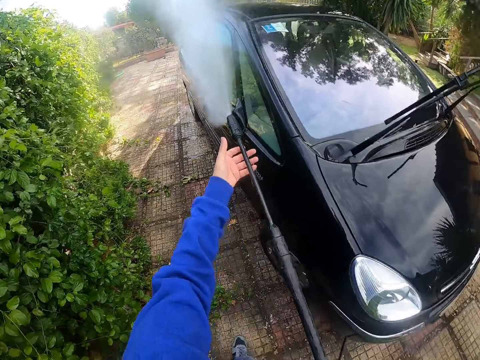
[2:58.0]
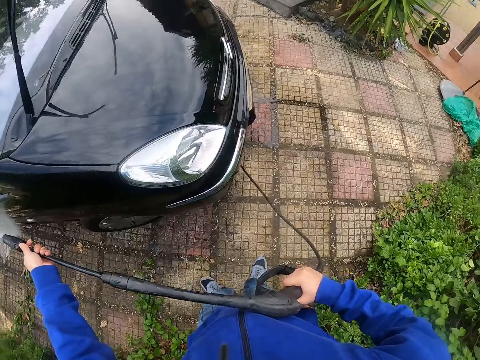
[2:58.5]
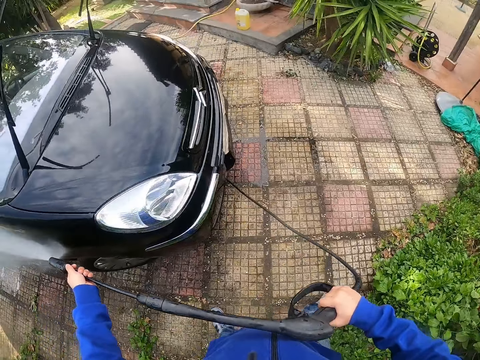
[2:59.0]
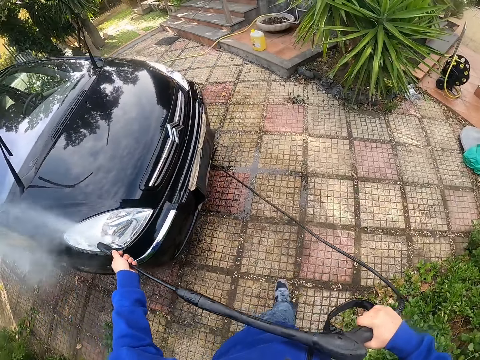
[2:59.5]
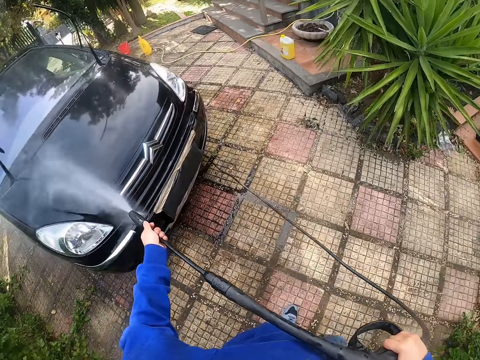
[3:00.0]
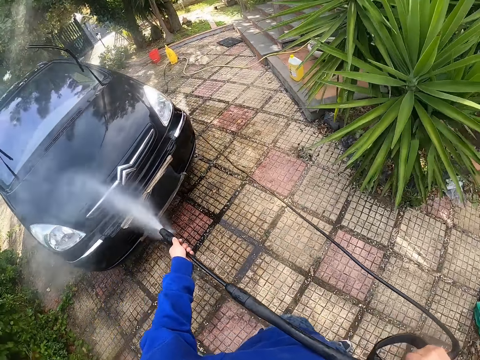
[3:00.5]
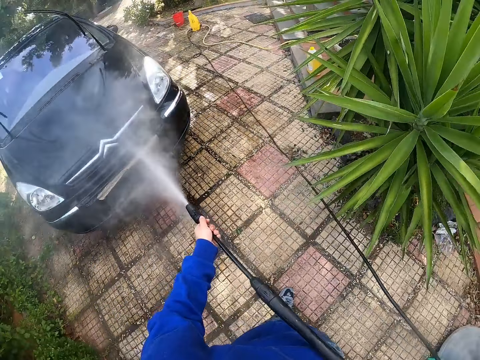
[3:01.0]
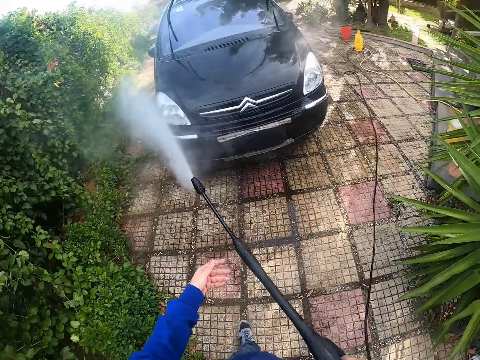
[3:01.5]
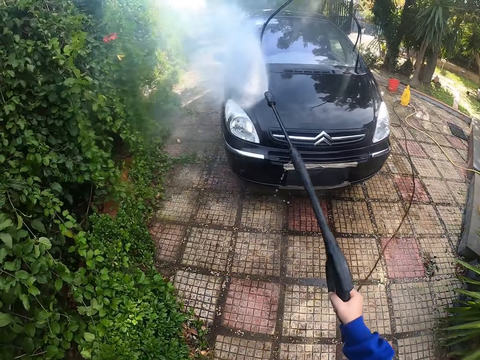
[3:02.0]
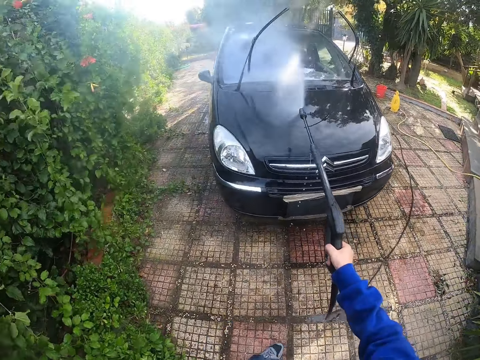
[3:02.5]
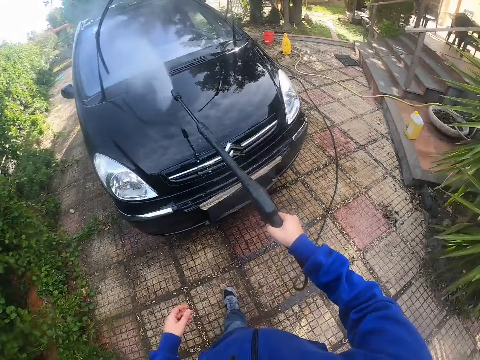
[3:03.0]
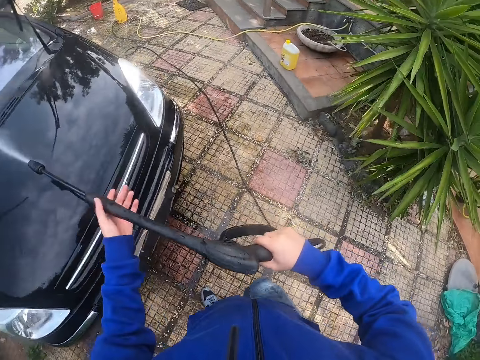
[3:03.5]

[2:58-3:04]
The camera wearer presses water out of the pressure washer with his right hand on the car.

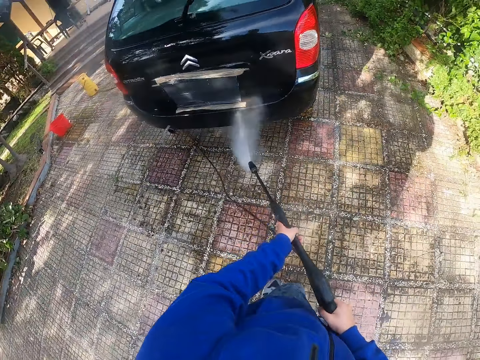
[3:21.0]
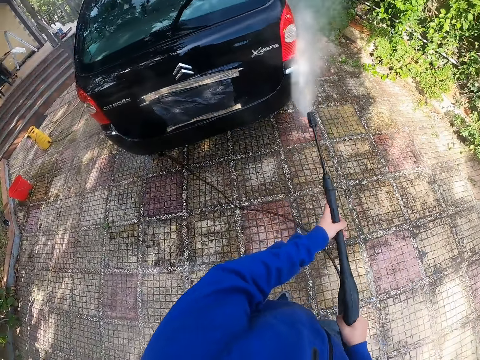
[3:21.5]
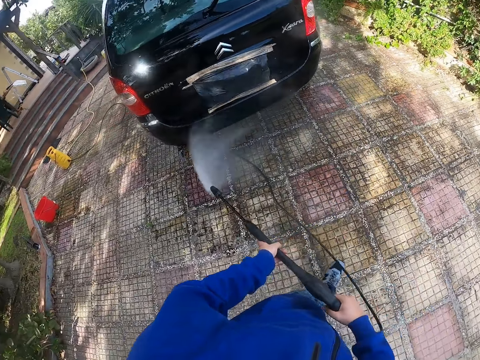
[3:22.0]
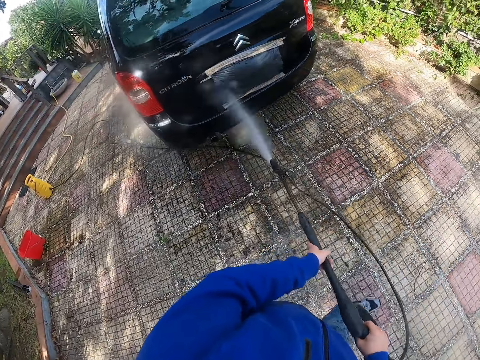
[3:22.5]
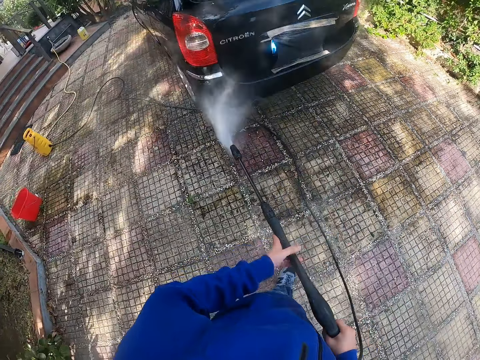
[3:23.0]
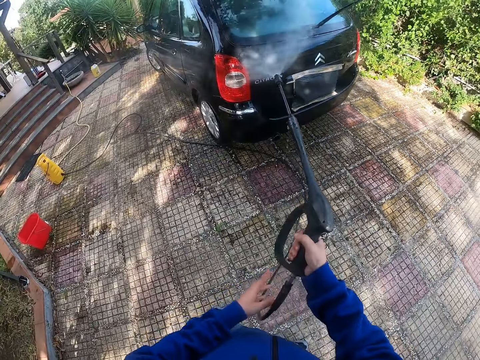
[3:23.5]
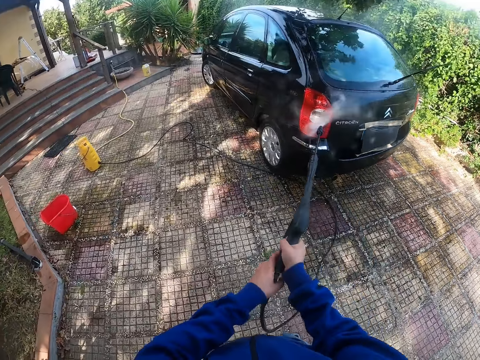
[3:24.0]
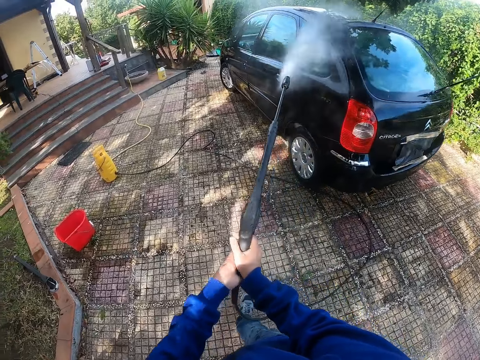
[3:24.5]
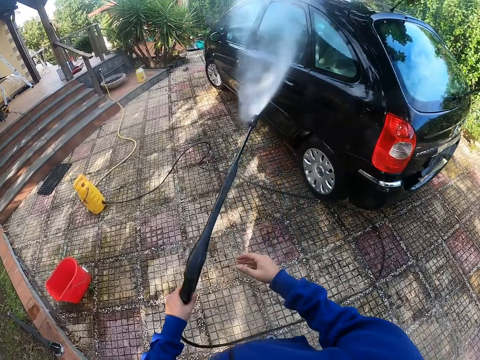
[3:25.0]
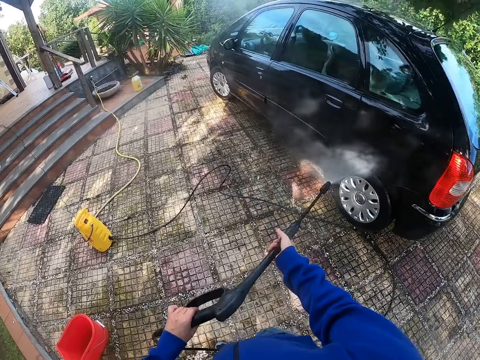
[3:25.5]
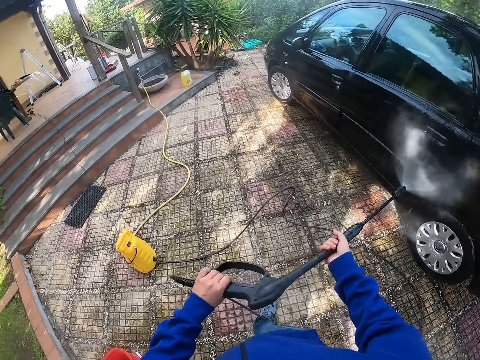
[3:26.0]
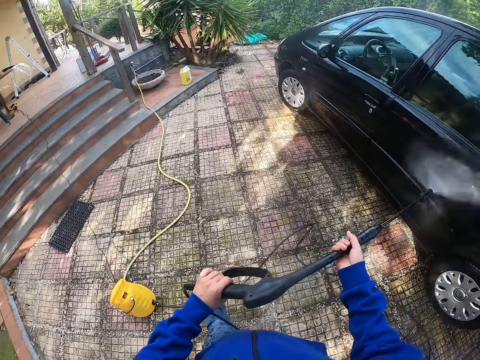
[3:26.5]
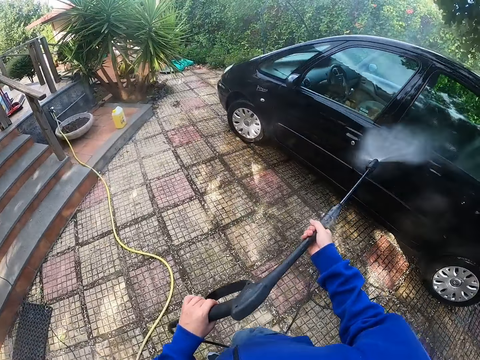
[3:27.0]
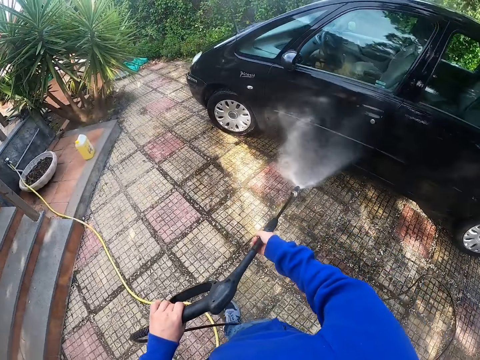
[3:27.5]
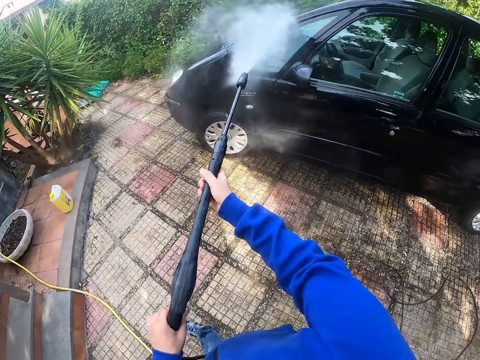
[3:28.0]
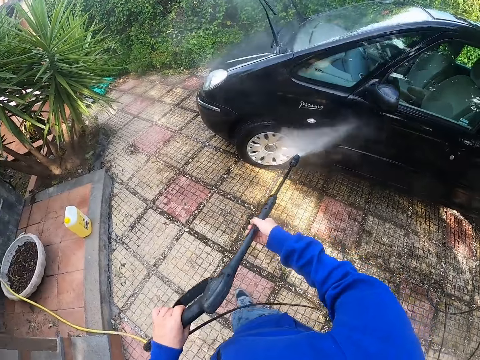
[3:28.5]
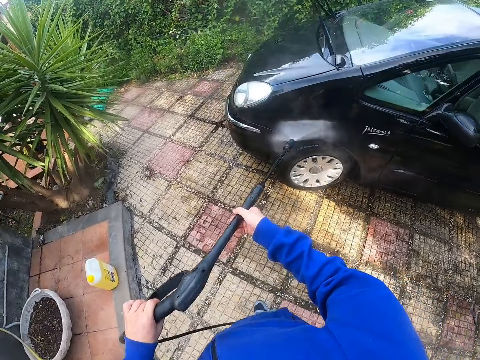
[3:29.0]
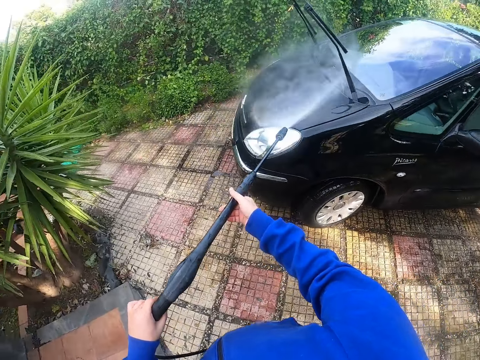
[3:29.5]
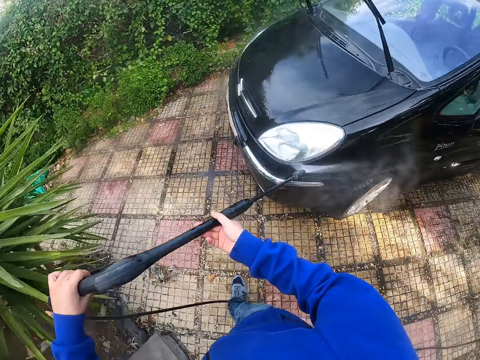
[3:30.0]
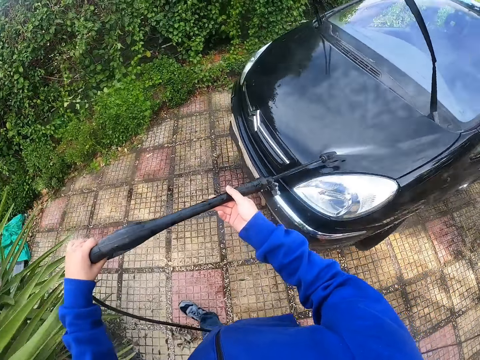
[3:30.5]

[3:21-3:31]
The camera wearer presses water out of the pressure washer or water gun with his hands on the car. He washes the car with the water gun.

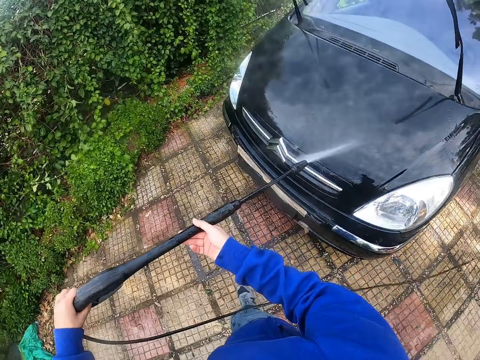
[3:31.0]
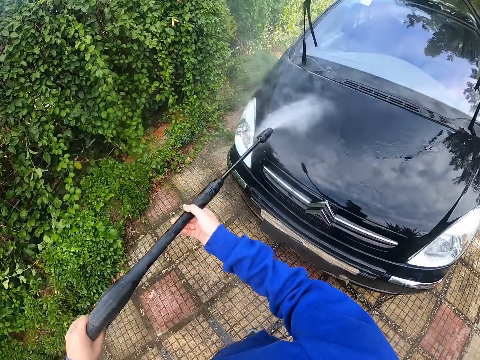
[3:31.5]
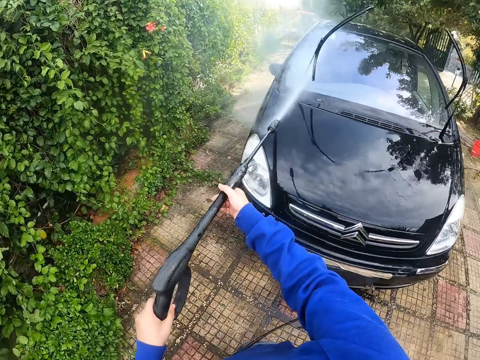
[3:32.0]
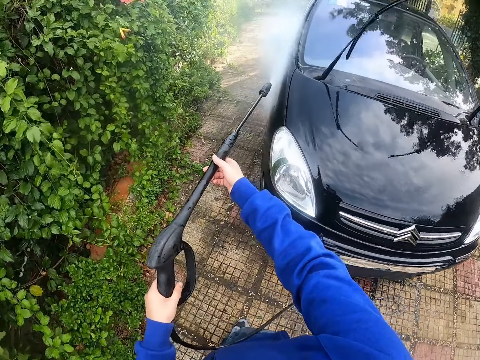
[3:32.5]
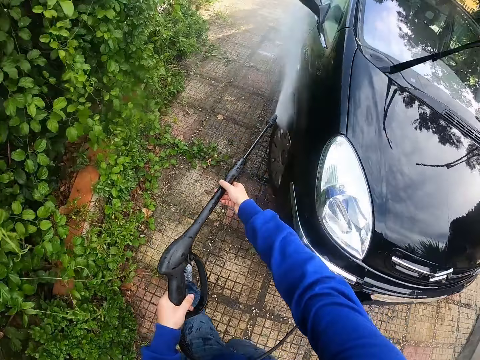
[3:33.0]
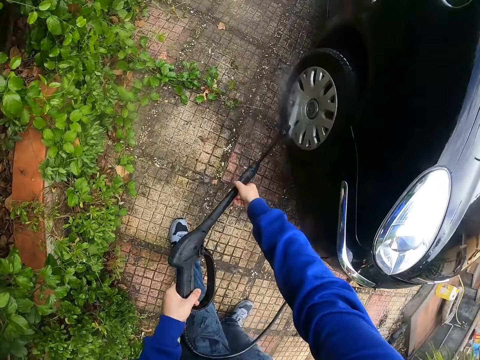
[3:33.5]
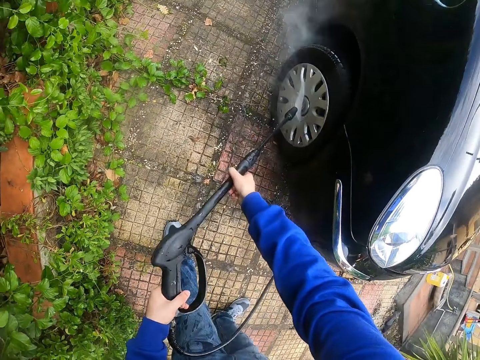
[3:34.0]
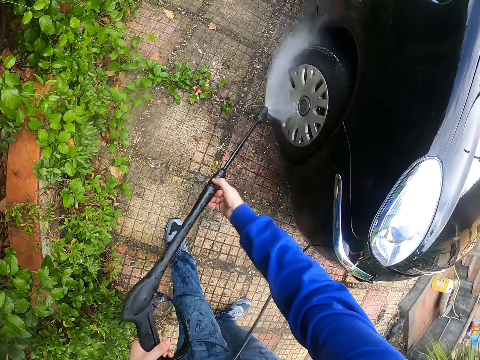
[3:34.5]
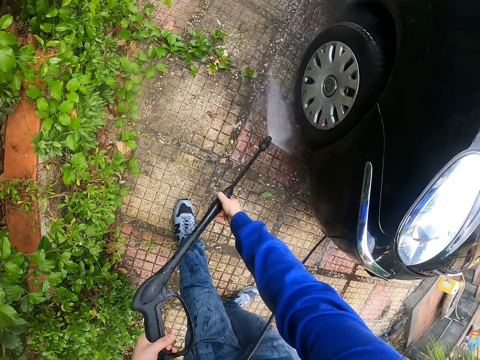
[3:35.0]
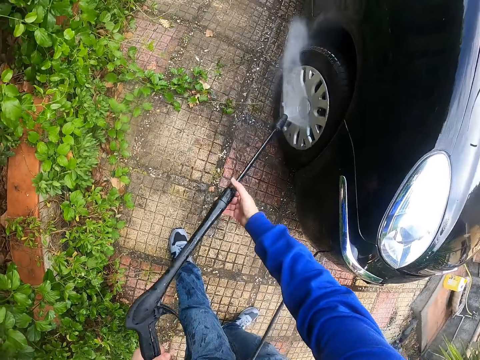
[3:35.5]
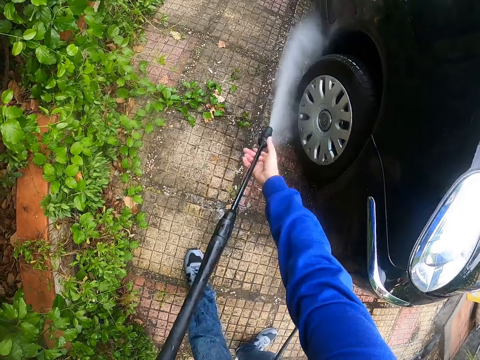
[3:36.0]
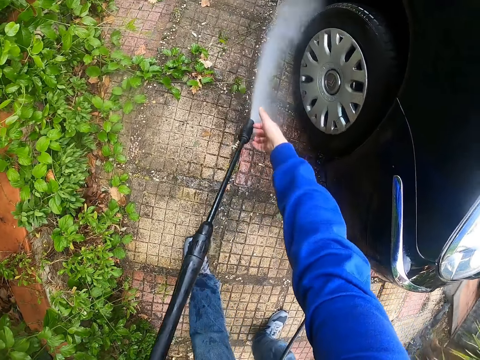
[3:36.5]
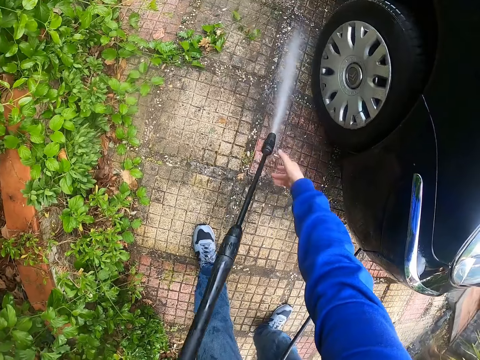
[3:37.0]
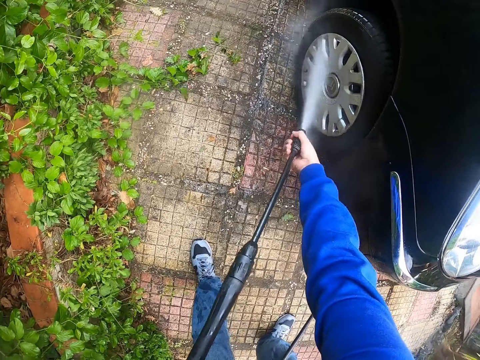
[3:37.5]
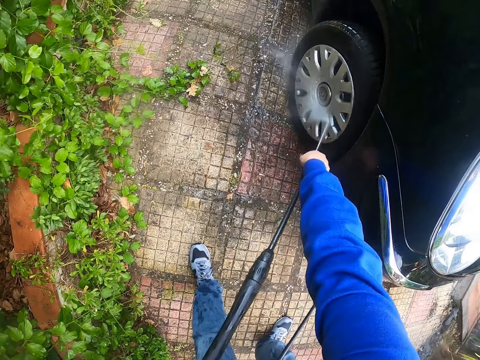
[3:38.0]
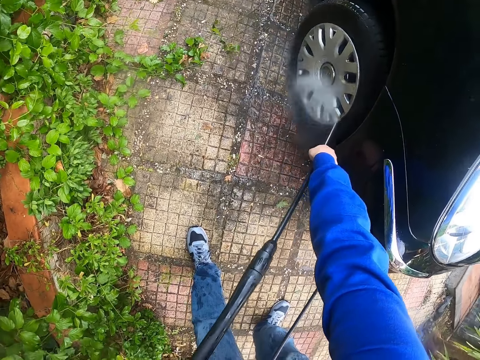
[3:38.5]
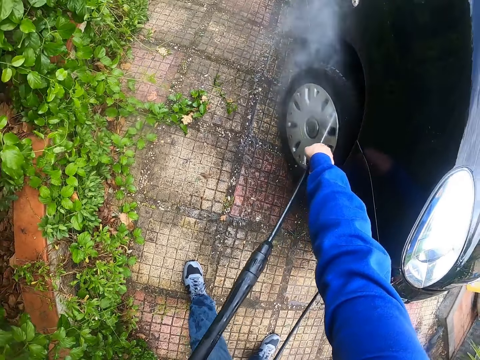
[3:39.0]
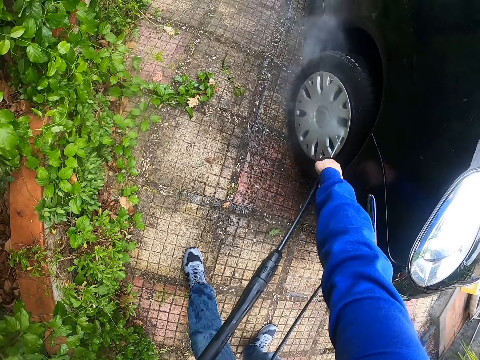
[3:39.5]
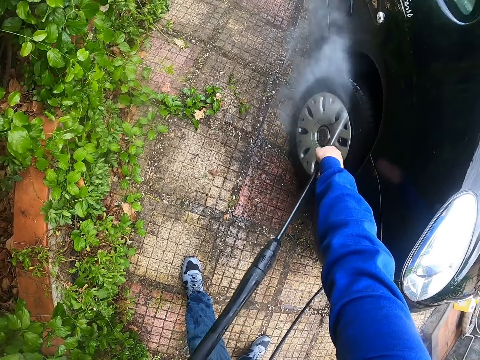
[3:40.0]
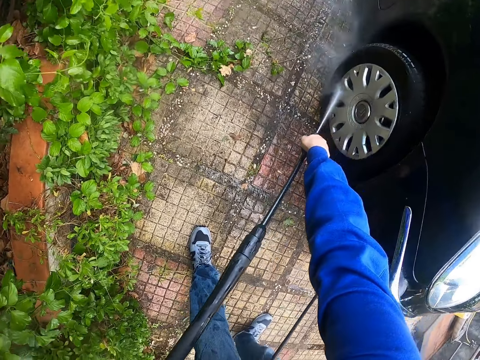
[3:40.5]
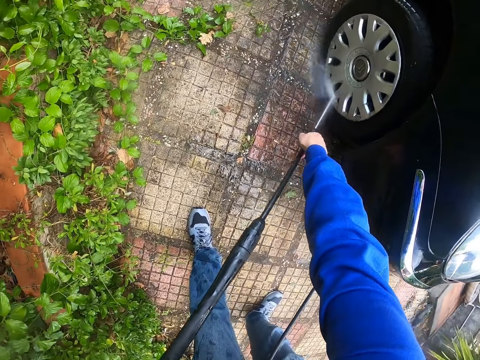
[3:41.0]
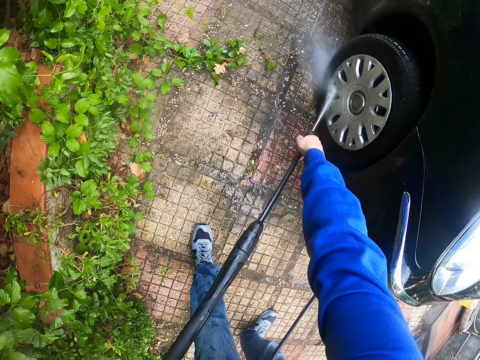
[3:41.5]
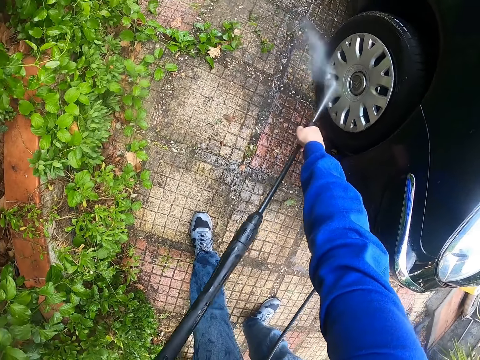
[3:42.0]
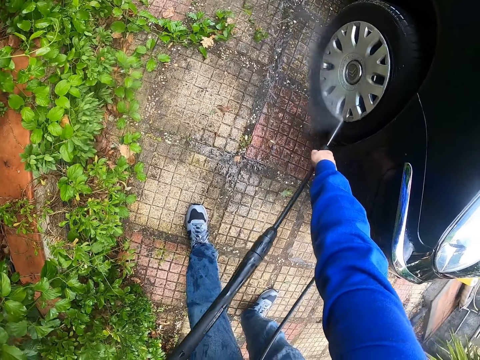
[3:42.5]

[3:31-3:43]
The camera wearer sprays the car tyre with water from the pressure washer in his hands. He sprays the car tyre with water from the pressure washer in his left hand and his right hand on the nozzle.
